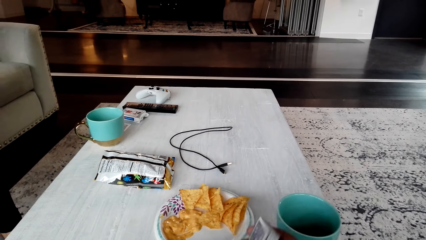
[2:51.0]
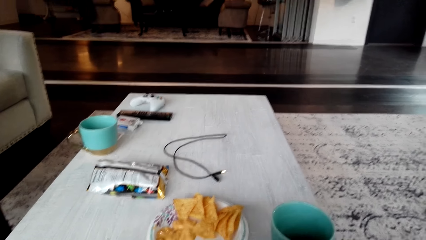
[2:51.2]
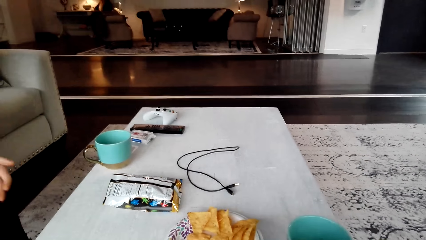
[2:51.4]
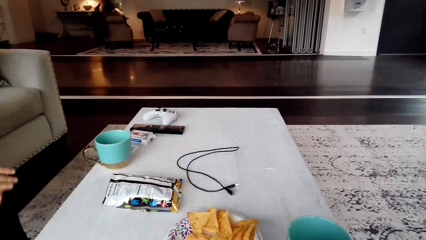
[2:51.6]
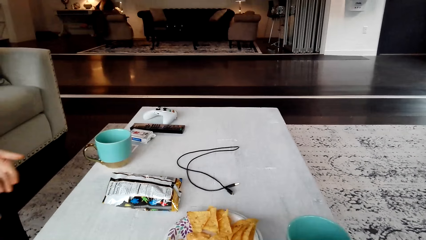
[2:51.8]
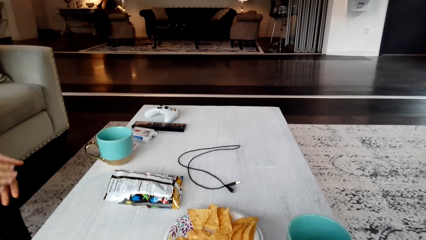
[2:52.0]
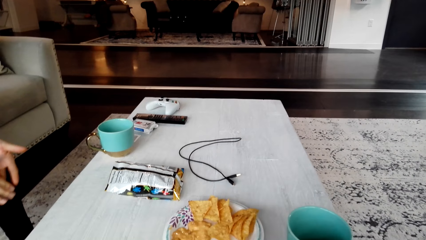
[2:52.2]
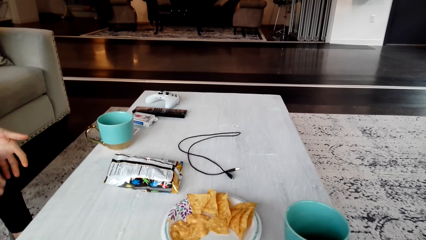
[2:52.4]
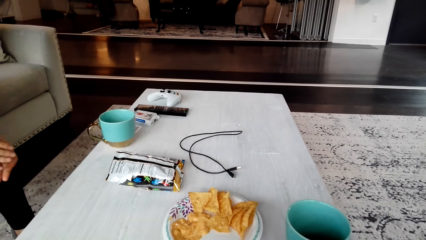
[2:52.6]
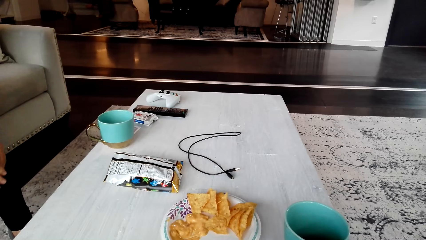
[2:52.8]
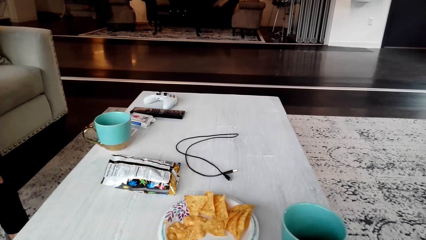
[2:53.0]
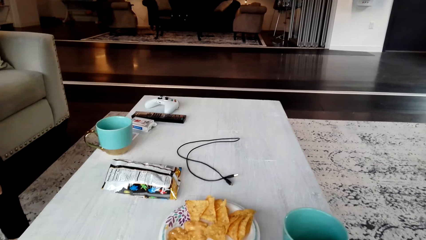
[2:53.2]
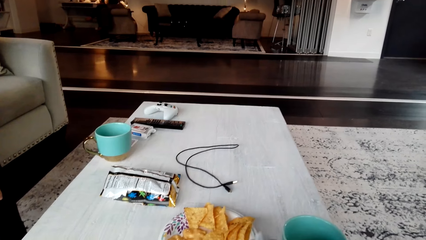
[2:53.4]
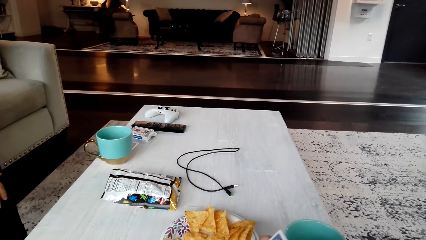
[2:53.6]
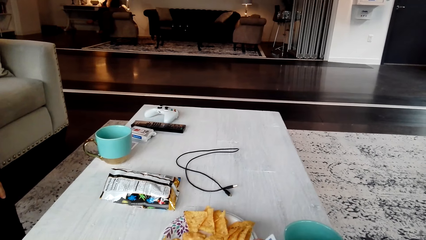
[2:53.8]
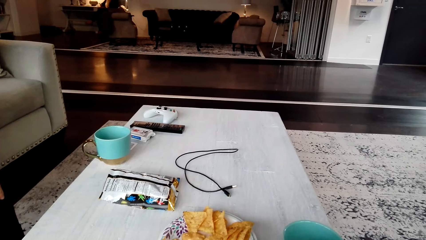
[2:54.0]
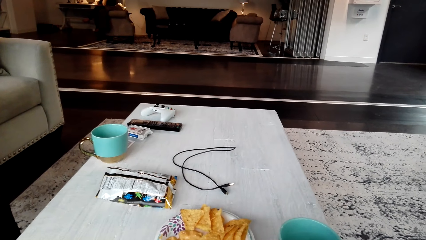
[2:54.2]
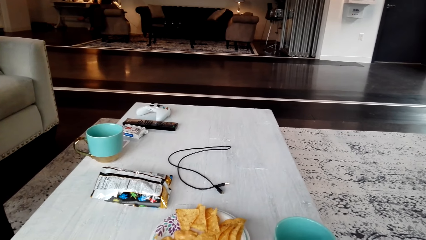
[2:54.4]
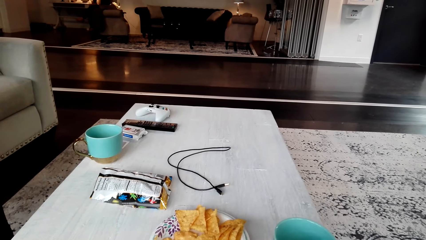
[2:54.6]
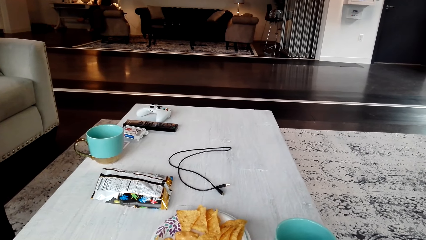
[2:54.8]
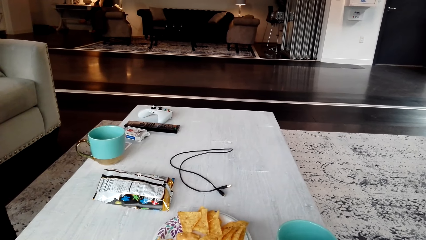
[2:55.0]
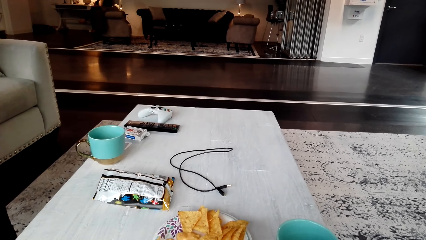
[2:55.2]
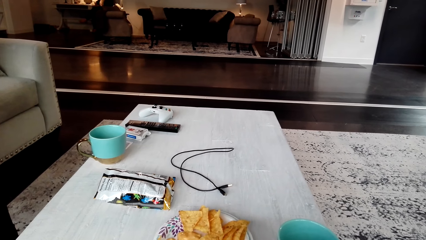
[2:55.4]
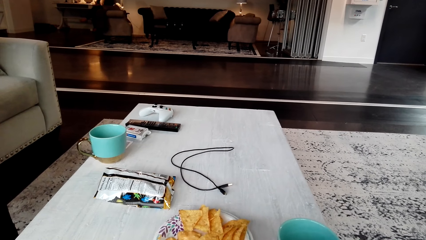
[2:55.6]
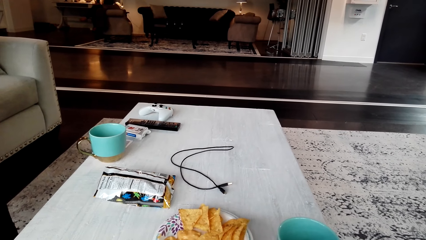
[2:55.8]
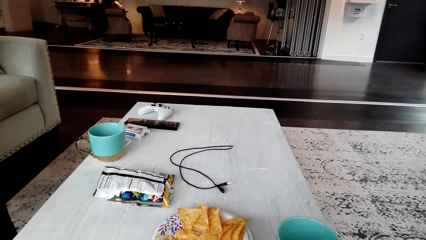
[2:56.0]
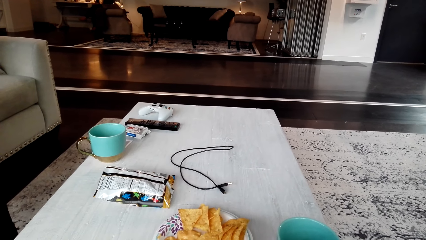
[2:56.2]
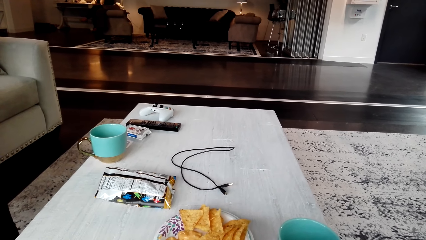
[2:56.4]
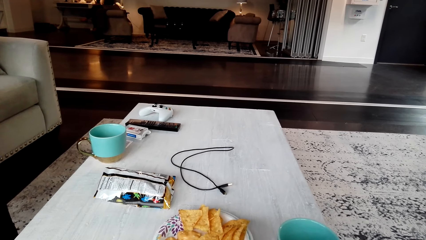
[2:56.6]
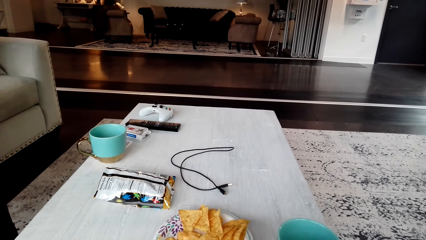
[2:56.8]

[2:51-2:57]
A person wipes the hand.

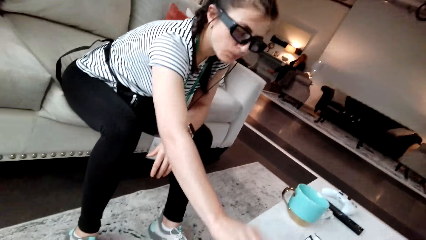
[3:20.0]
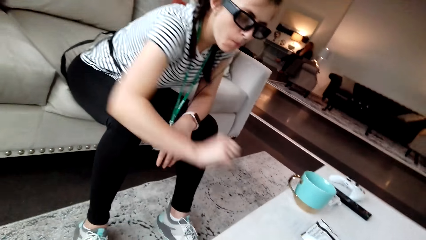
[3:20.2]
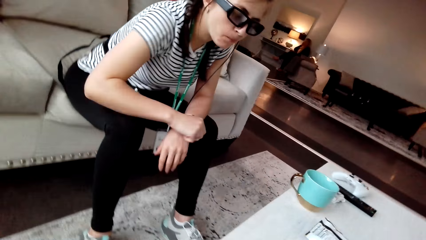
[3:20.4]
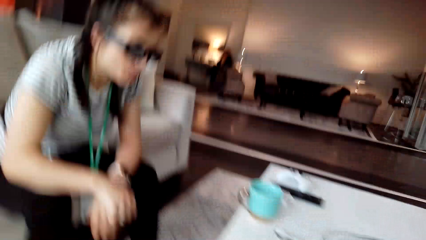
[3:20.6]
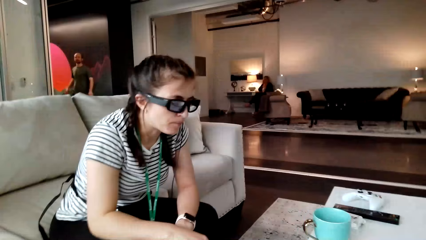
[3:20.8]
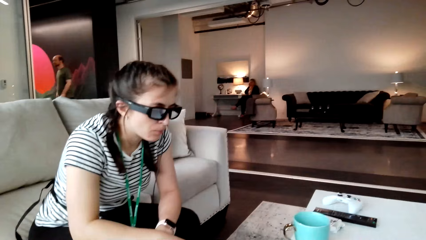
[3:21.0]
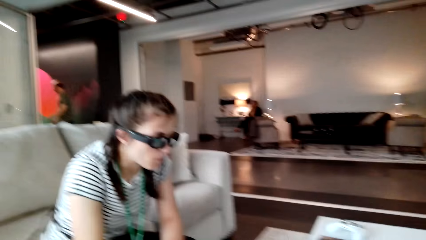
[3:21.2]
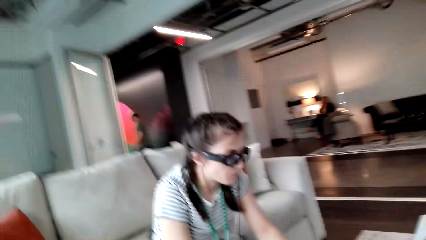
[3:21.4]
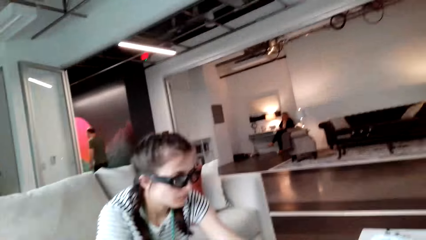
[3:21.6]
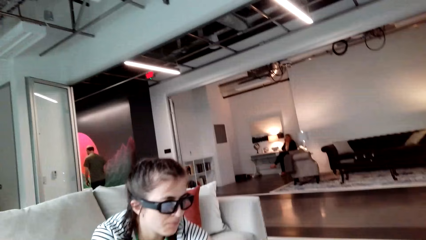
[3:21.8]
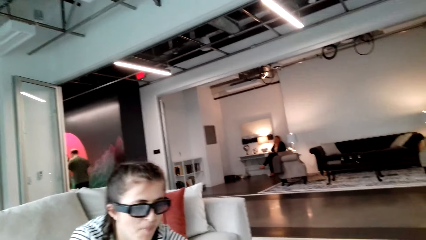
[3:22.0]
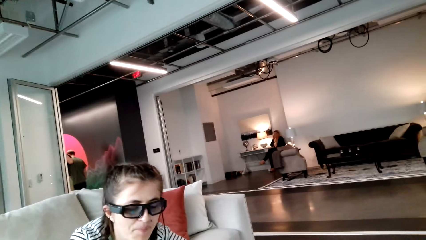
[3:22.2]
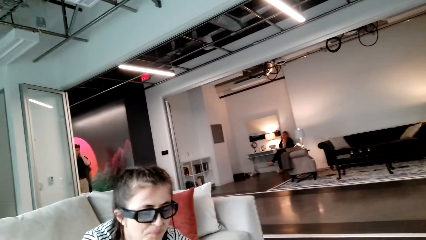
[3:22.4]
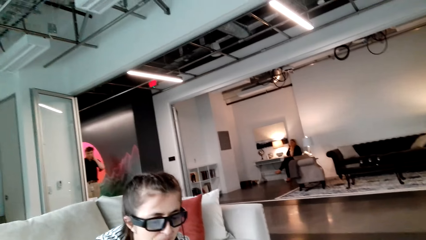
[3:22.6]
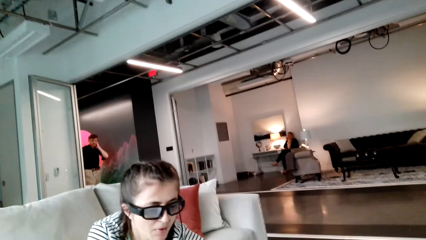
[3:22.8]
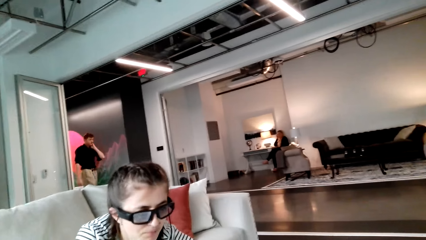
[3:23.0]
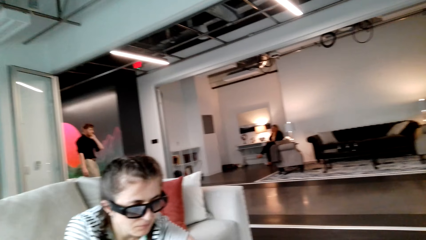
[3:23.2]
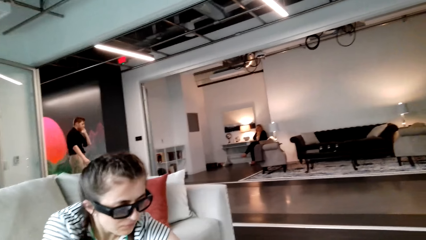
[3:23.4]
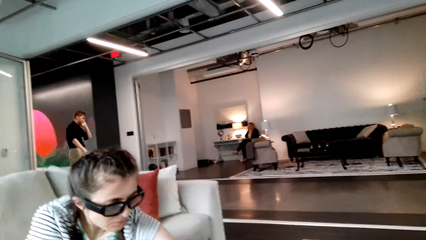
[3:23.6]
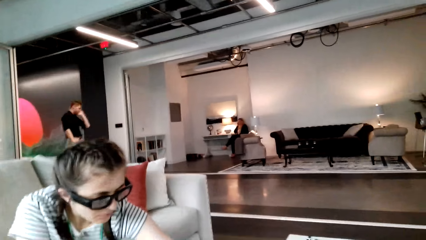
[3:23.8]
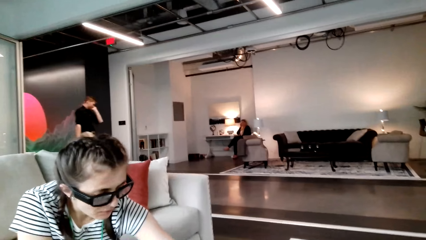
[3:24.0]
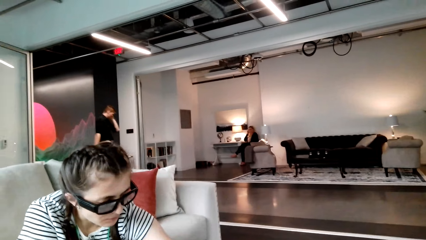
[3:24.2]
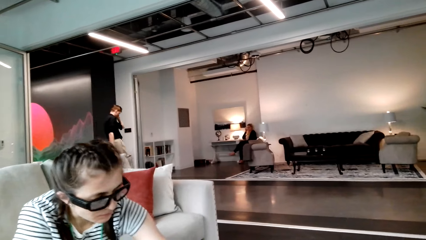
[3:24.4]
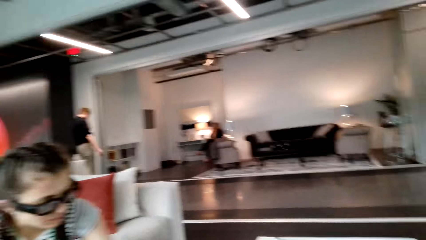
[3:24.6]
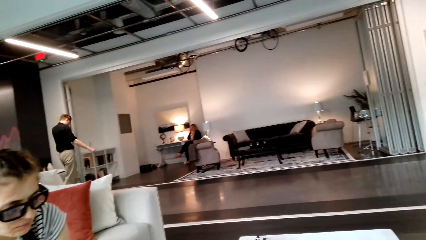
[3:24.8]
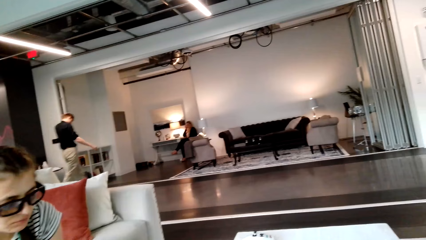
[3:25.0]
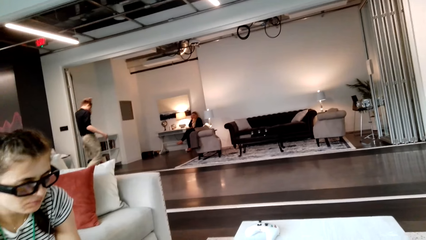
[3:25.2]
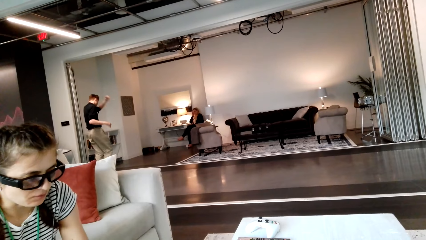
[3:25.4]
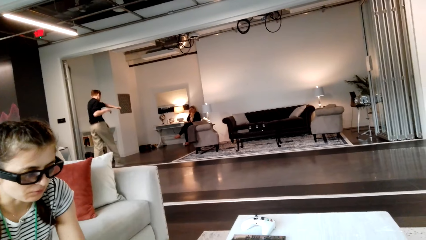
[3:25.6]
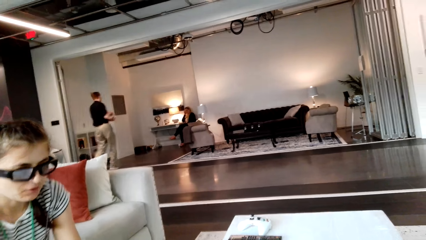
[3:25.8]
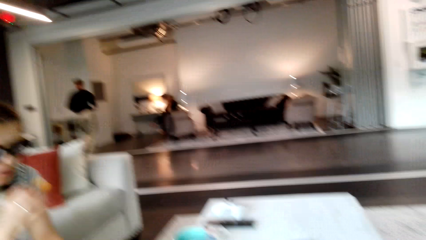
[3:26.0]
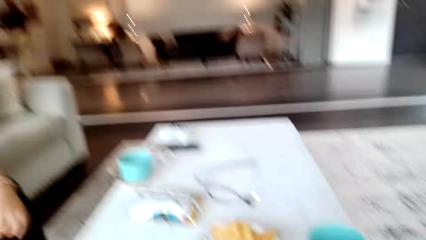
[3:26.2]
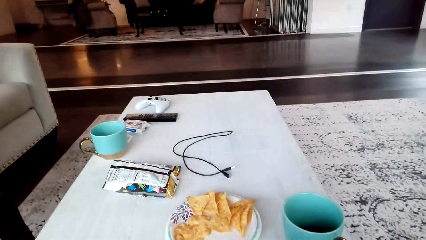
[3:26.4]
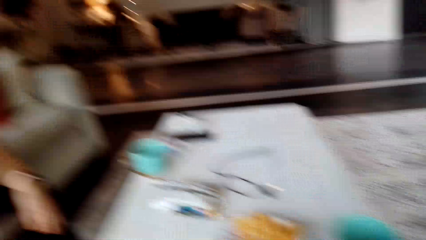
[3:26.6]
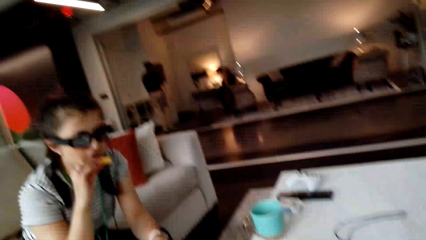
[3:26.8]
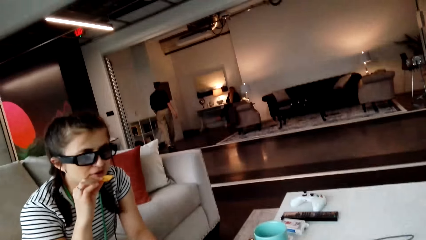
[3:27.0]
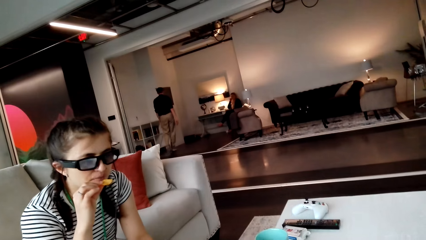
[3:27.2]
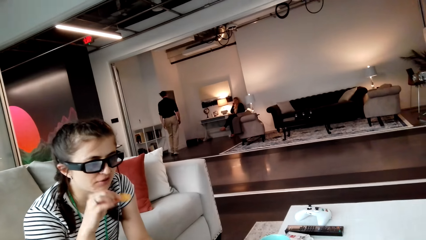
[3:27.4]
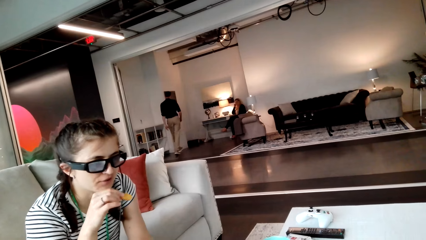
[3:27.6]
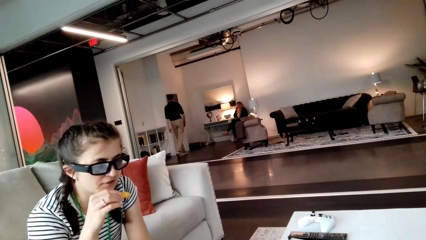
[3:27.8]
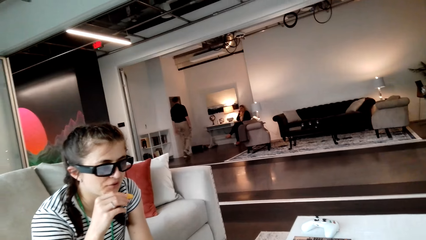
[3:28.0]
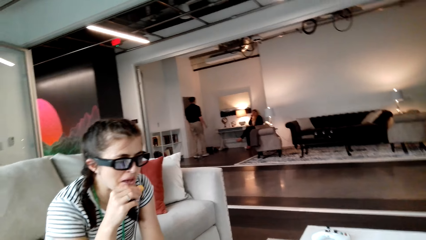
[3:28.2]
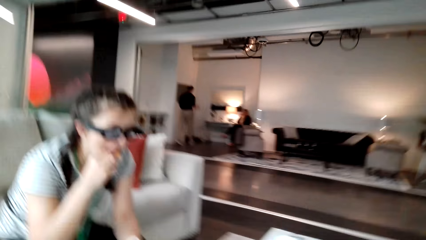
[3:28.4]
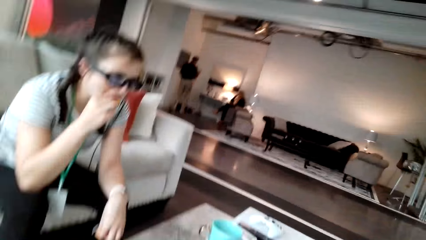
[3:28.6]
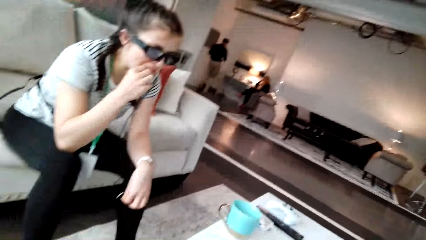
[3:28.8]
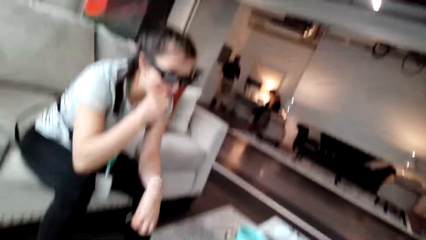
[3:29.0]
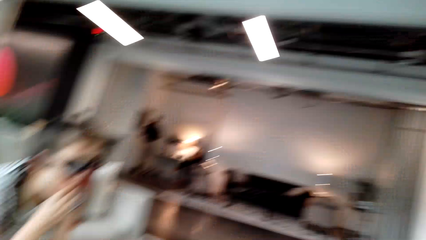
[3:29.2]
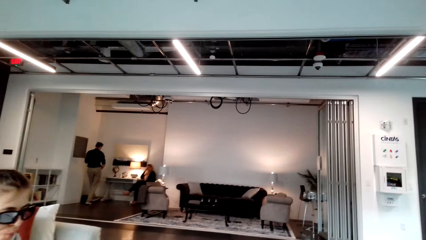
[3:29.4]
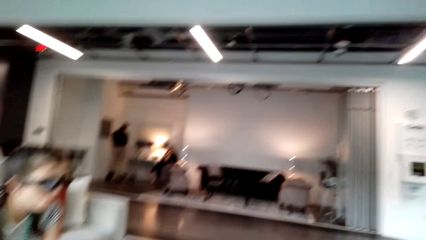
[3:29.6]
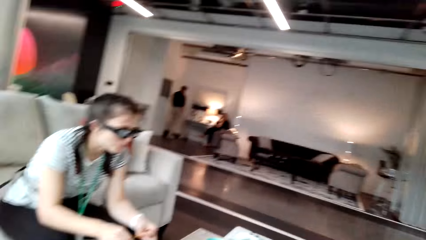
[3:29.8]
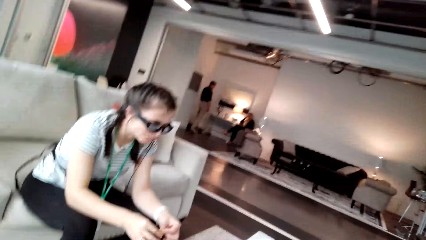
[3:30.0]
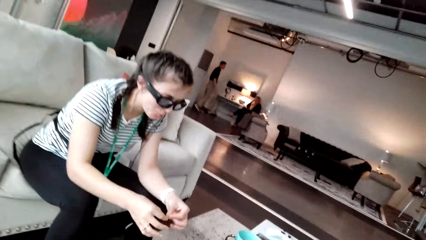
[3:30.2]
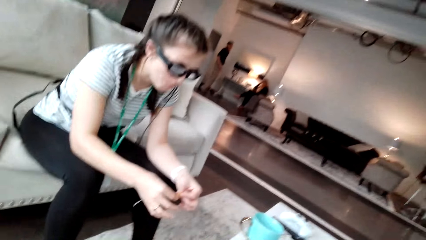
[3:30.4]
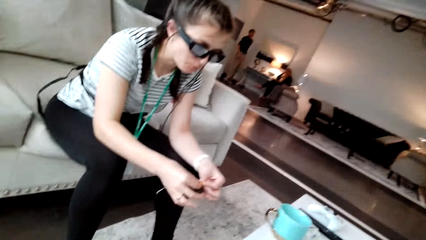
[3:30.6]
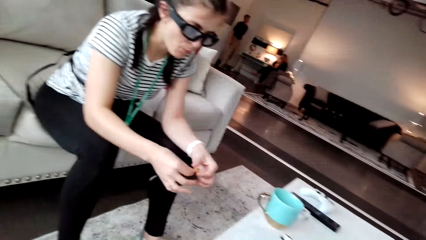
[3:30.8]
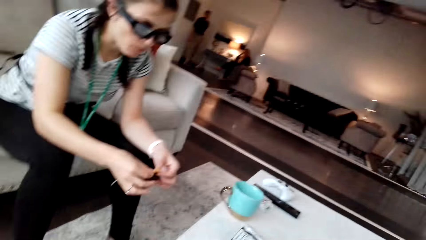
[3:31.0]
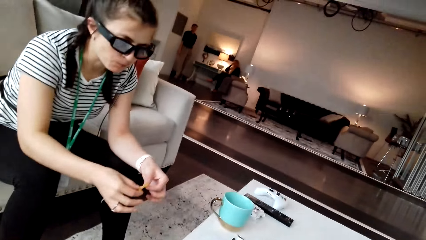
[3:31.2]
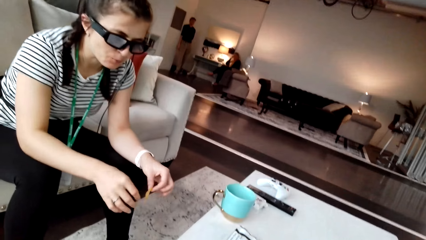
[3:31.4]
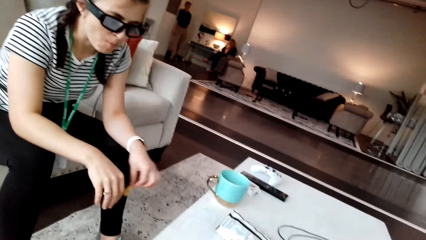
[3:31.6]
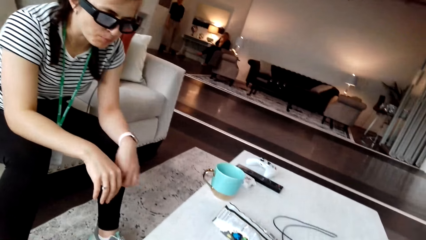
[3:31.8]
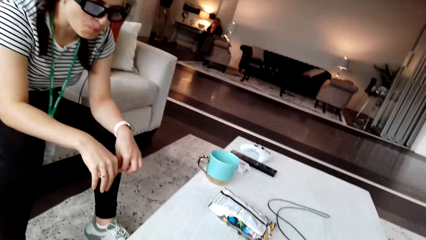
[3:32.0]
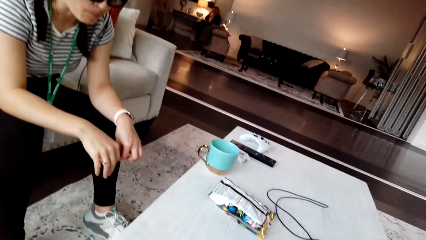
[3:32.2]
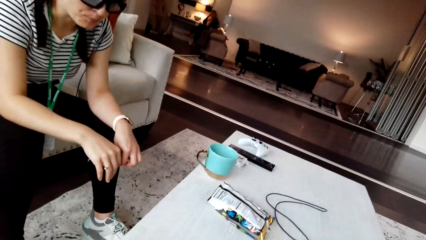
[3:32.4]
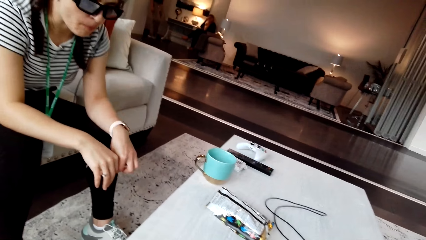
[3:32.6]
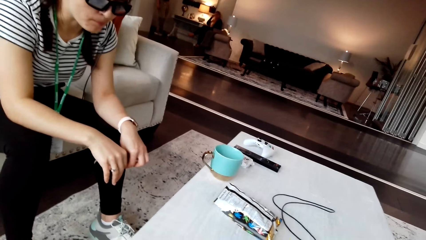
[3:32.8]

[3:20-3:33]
The camera wearer converses with a woman. A man walks around the office to the wall. The camera wearer shuffles the cards. The woman picks up a snack, holds the crisps and eats the snack. The camera wearer converses with the woman. The man converses with another woman. The first woman holds the crisps.
